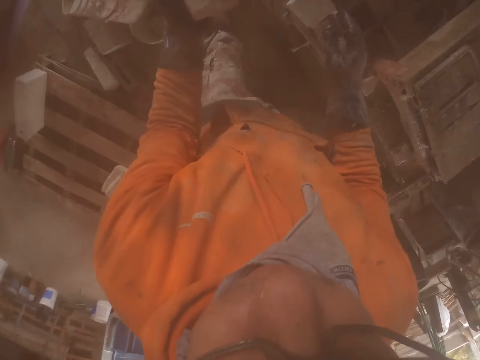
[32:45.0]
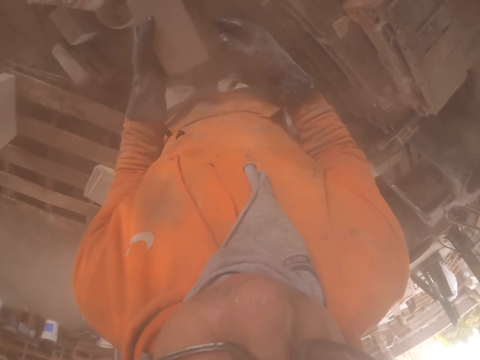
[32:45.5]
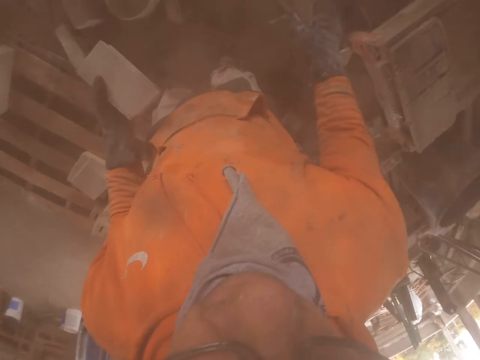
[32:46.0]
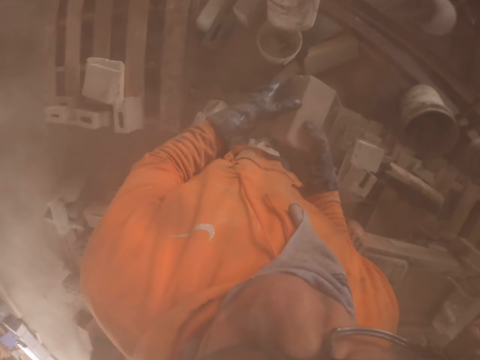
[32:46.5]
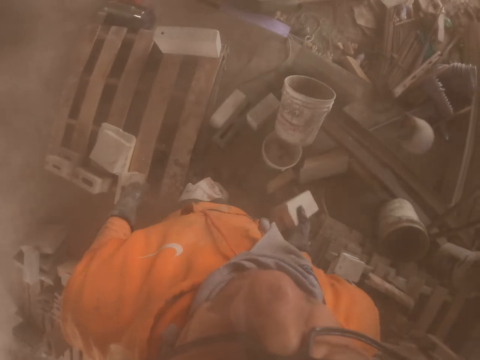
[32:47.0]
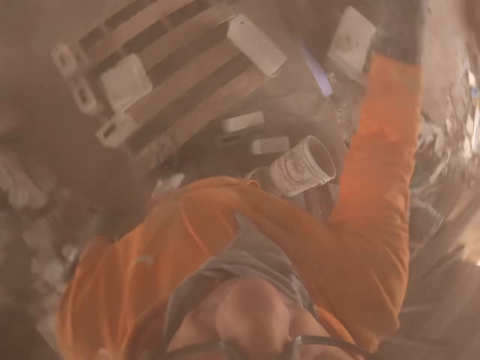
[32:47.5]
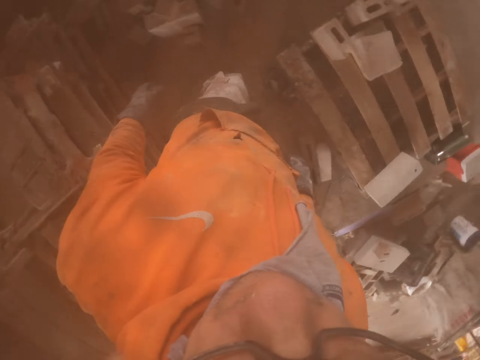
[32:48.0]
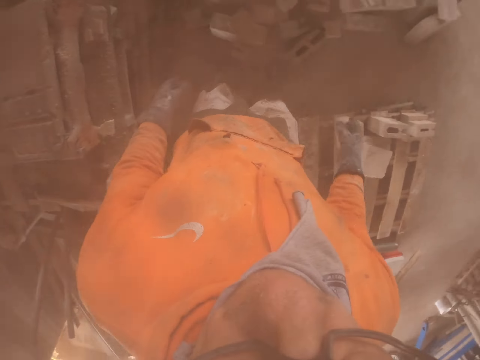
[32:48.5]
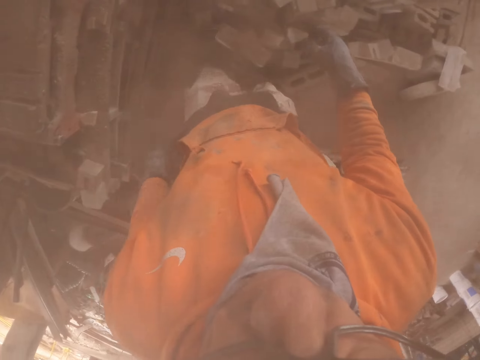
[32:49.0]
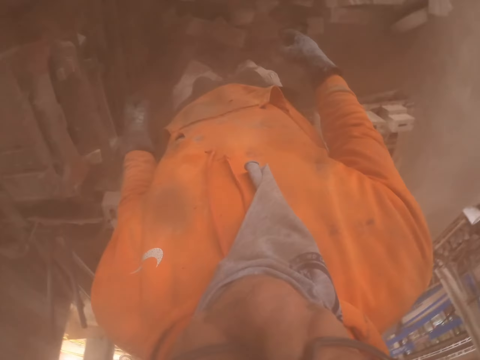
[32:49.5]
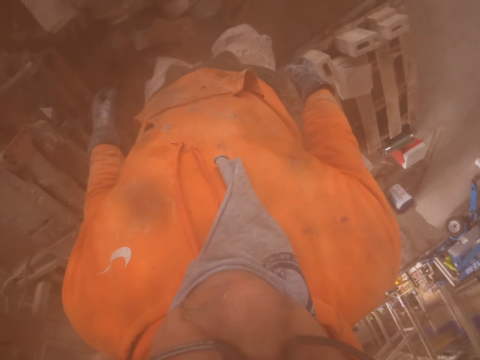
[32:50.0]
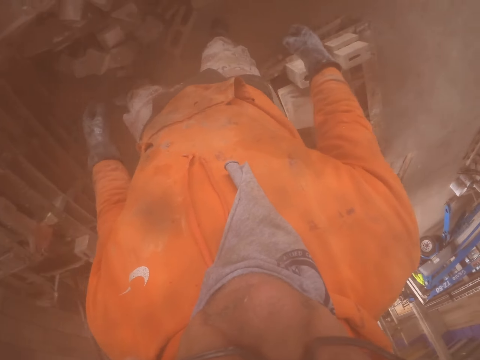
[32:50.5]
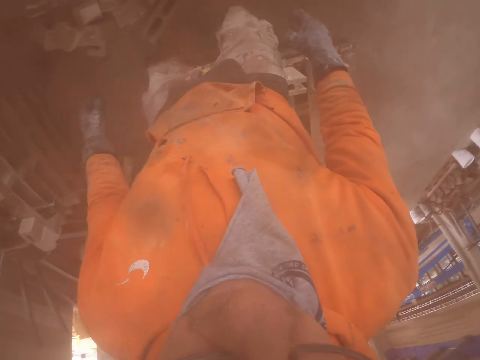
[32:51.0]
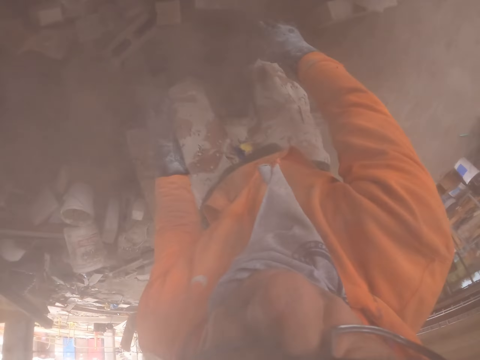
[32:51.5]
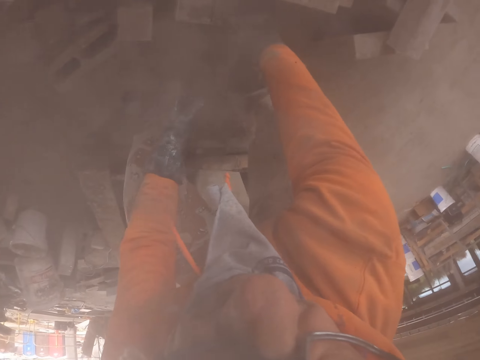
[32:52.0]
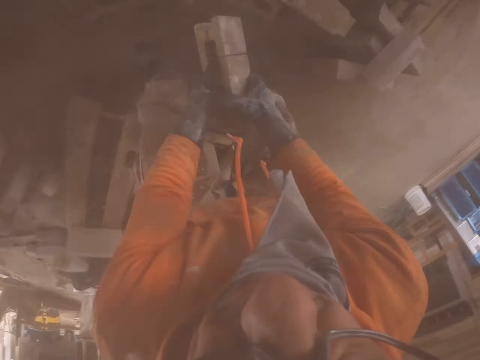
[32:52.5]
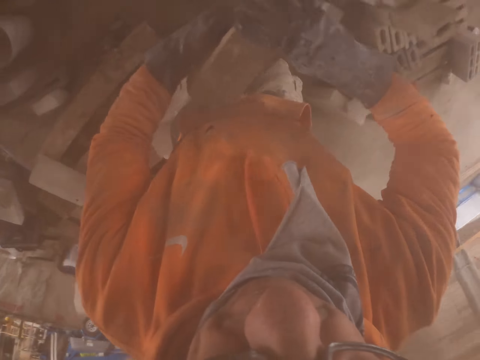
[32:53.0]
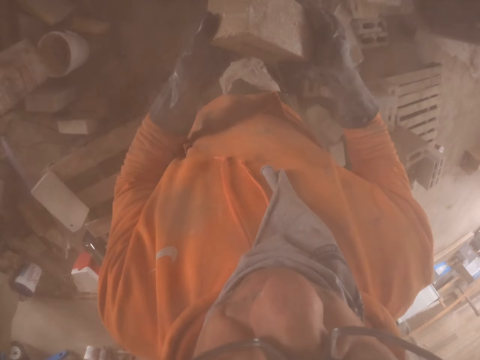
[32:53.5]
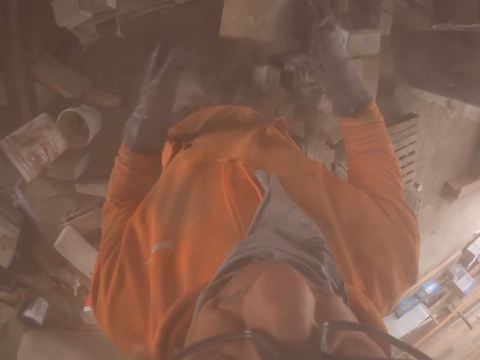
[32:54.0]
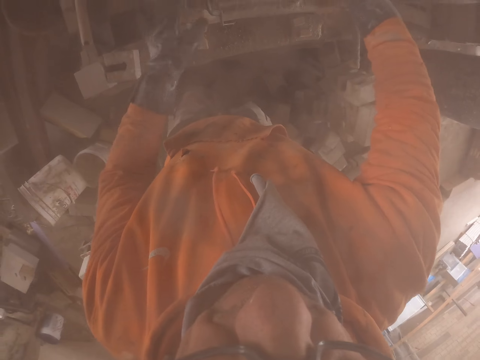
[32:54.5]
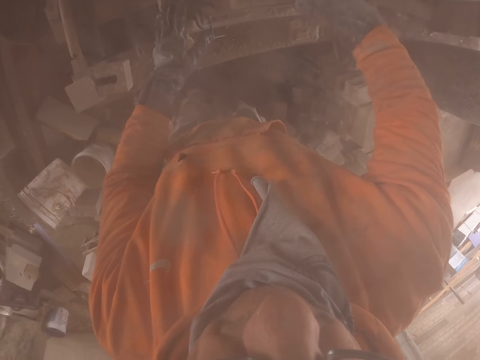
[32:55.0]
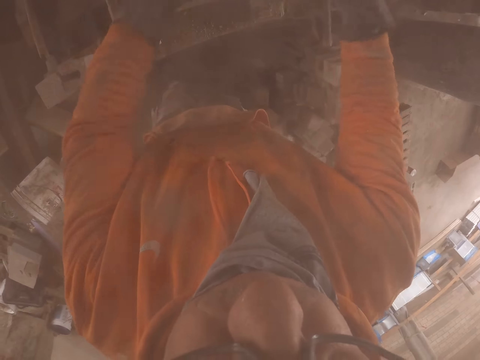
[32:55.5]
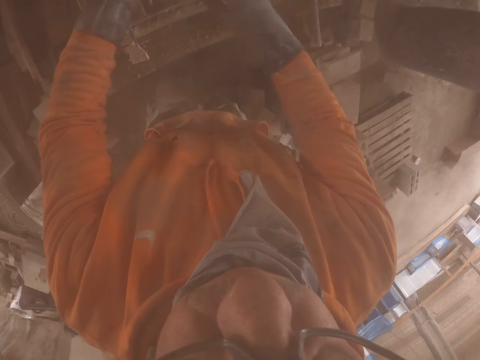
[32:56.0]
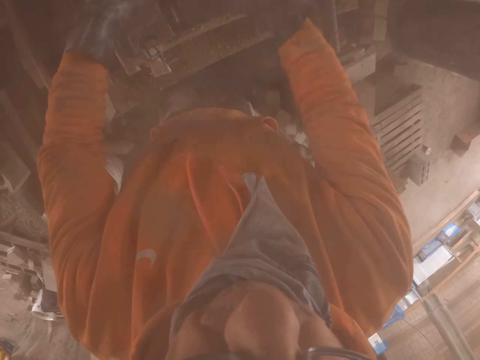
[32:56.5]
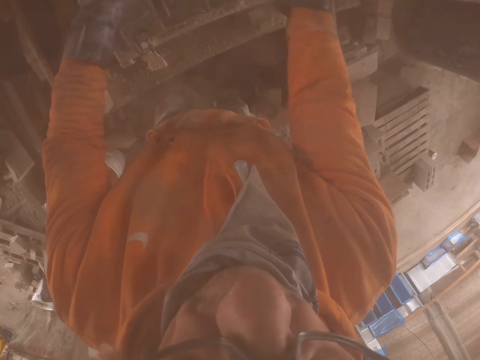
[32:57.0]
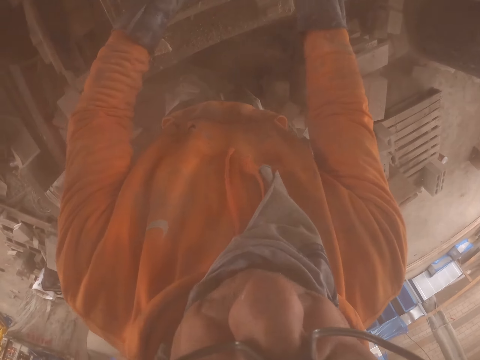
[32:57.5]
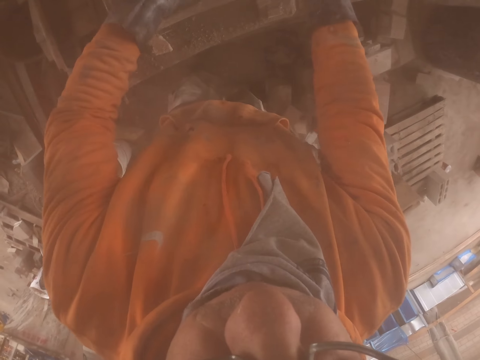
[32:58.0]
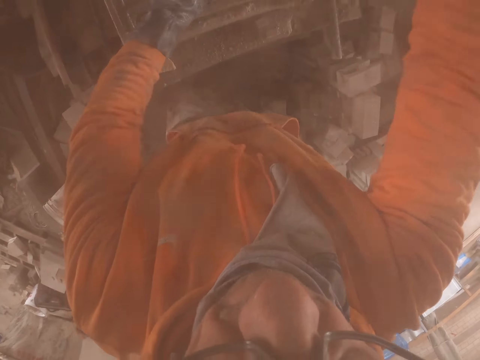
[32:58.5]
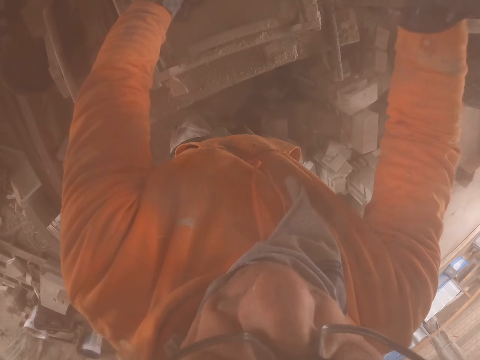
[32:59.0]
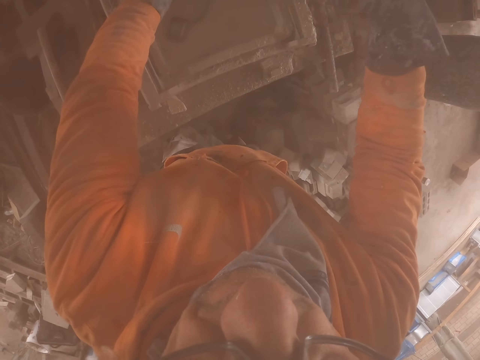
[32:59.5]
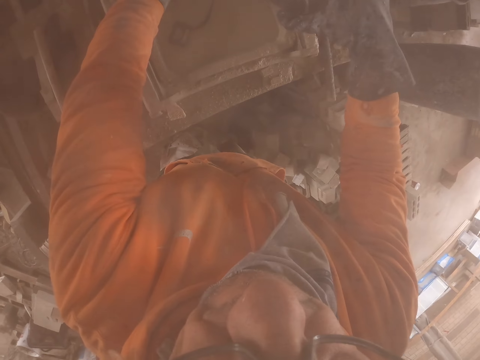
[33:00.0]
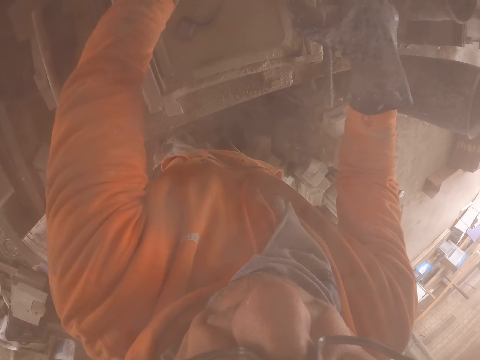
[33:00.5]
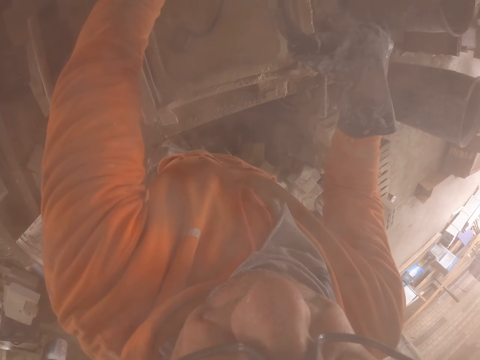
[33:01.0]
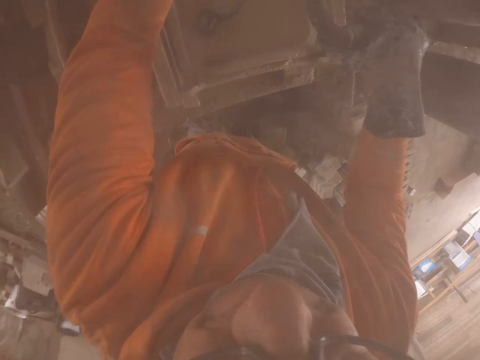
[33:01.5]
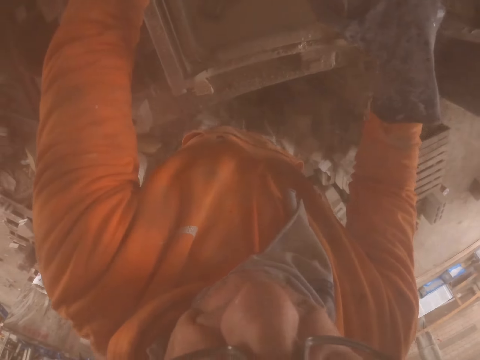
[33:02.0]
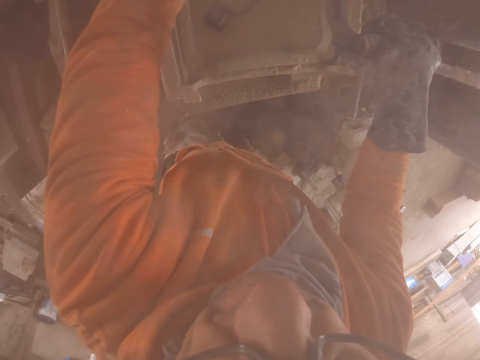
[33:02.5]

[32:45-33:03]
The camera wearer throws a brick. They look around. They pick up a brick. They put the brick on the brick maker. They cut the brick with the machine. They make a brick.

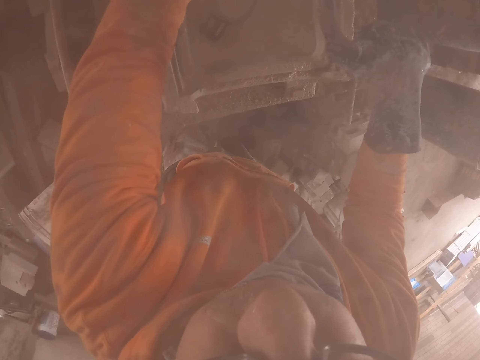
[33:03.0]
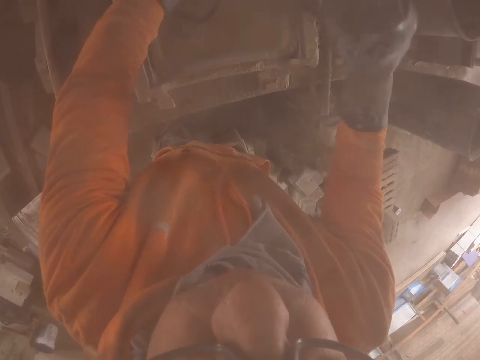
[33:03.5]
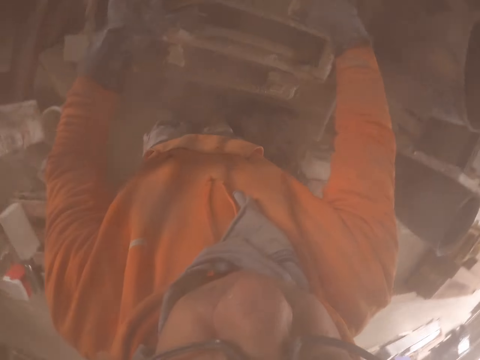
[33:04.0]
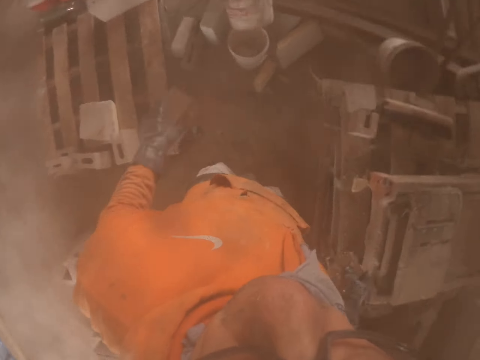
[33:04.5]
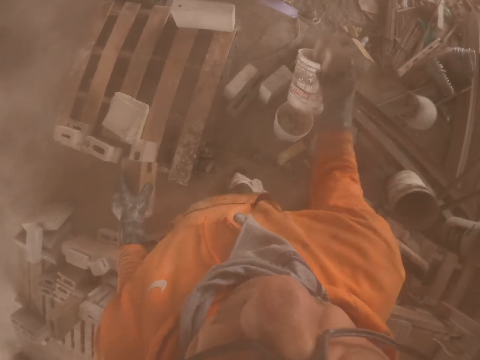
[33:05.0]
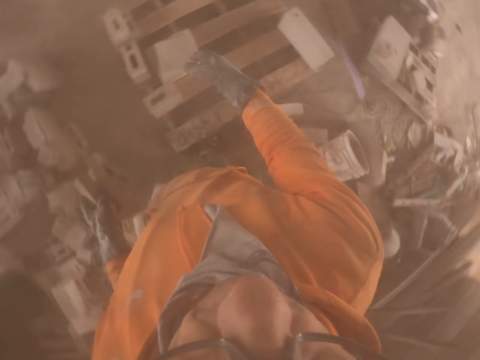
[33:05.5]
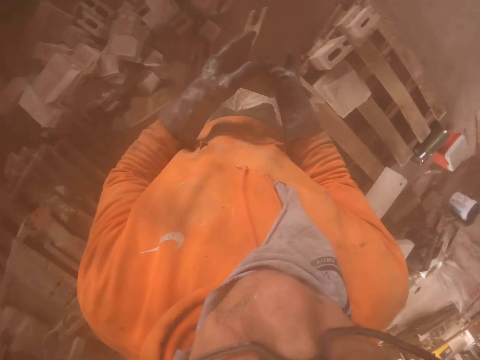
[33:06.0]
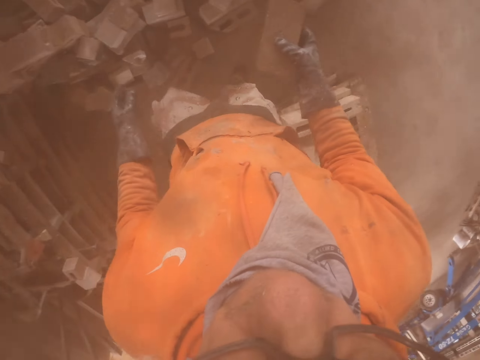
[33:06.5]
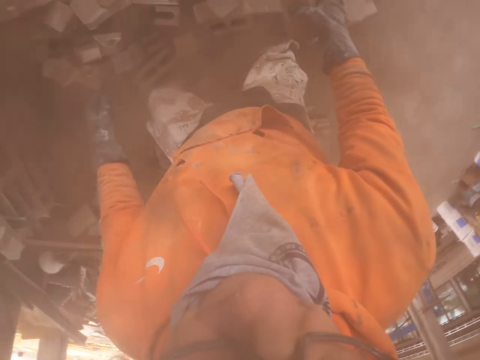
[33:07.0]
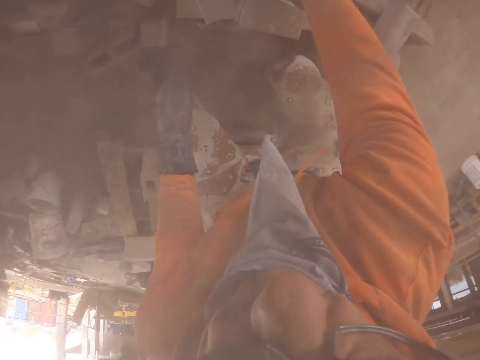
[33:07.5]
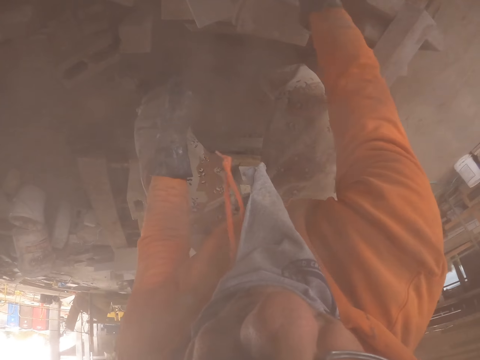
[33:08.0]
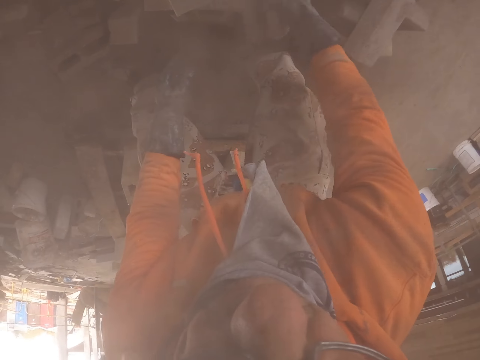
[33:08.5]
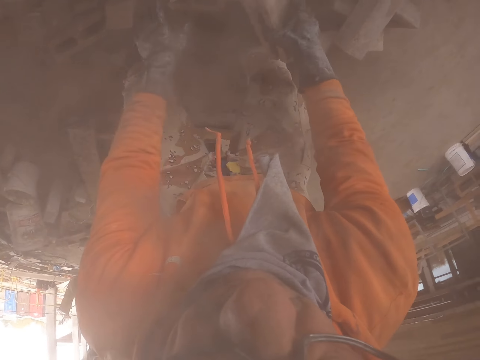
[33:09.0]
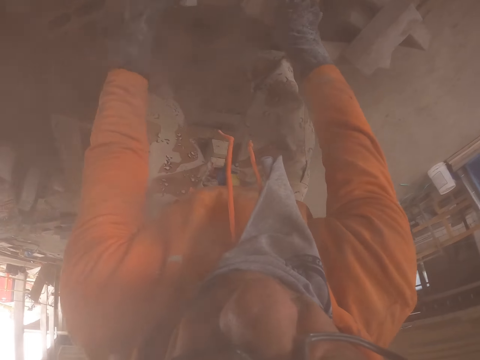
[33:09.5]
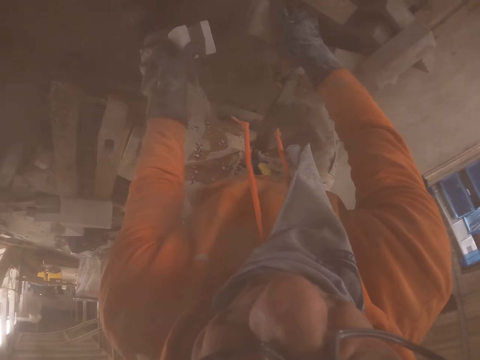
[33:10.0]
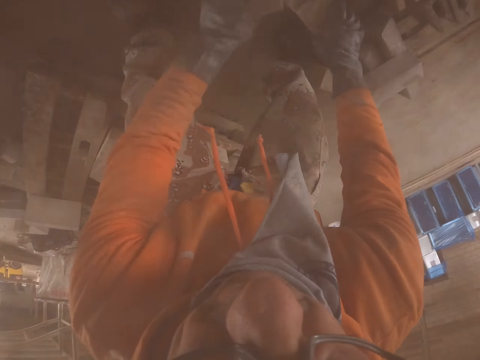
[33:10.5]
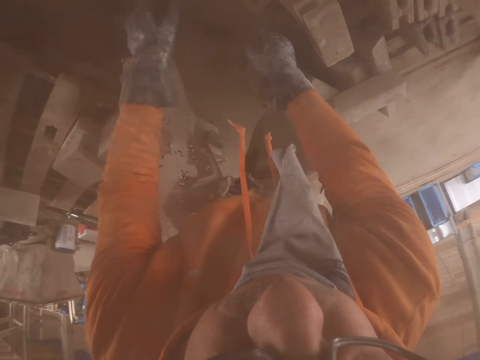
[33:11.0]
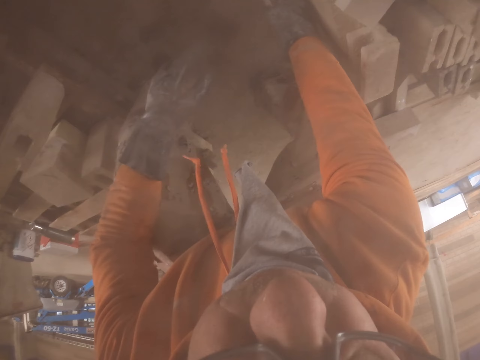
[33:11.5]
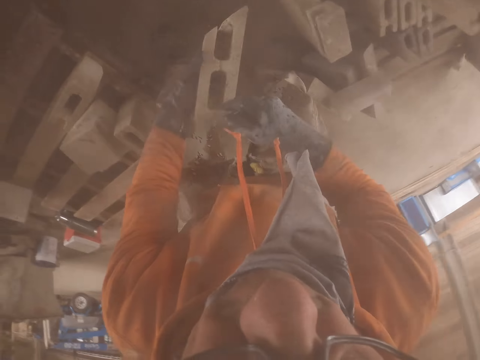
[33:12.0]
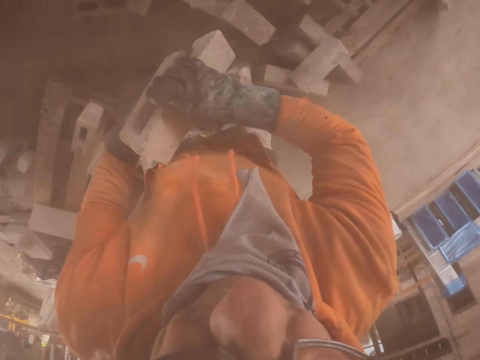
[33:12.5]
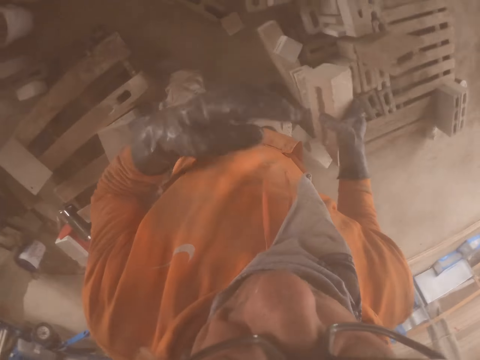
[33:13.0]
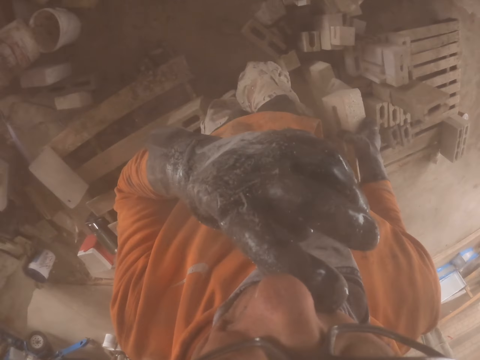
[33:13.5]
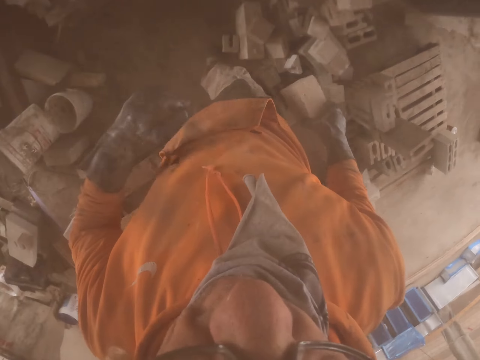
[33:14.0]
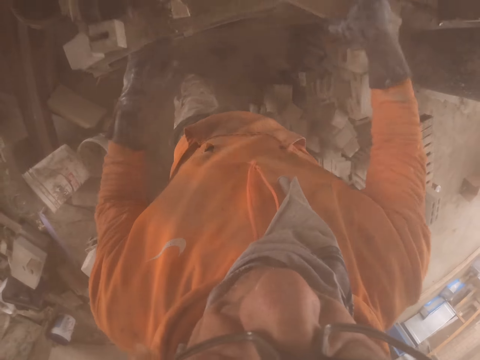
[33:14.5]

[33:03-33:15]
The camera wearer throws a brick. He puts the brick on the pallet. He touches the bricks. He picks up a brick and touches his nose.
